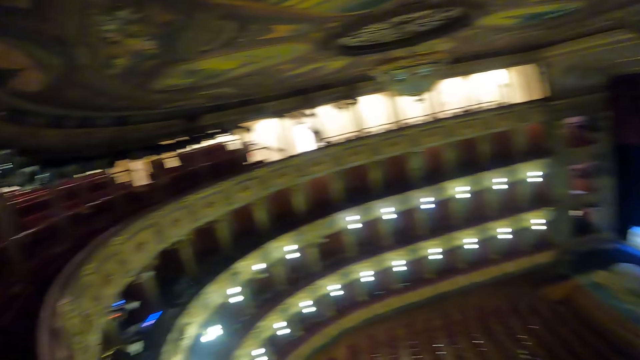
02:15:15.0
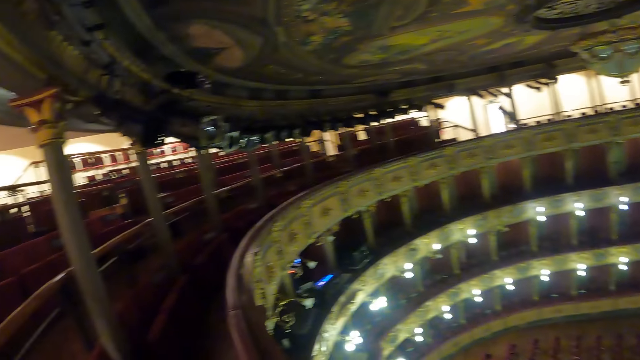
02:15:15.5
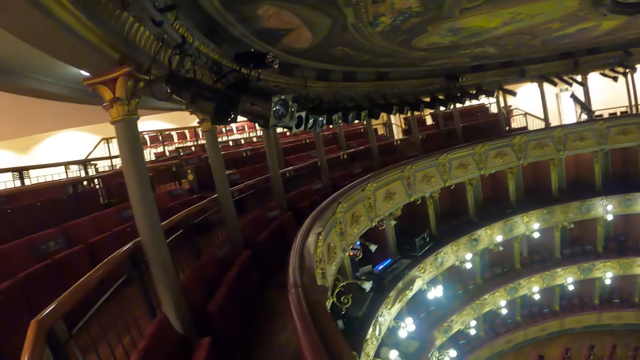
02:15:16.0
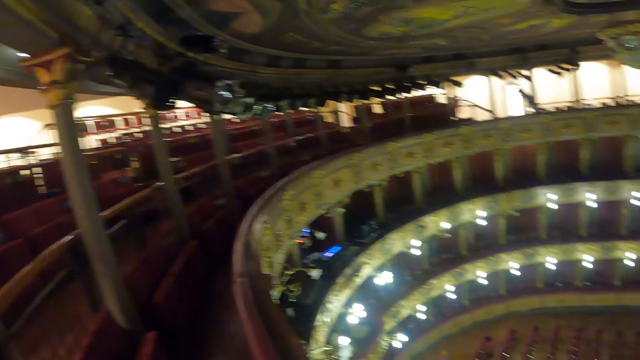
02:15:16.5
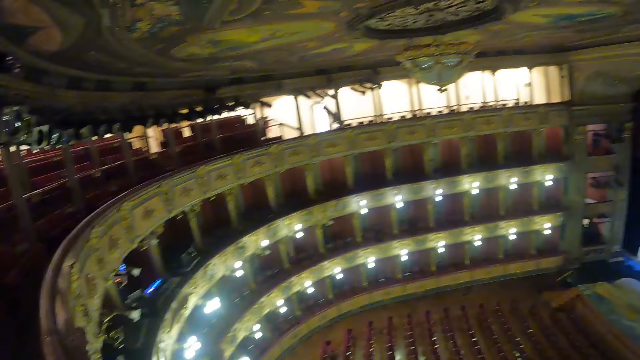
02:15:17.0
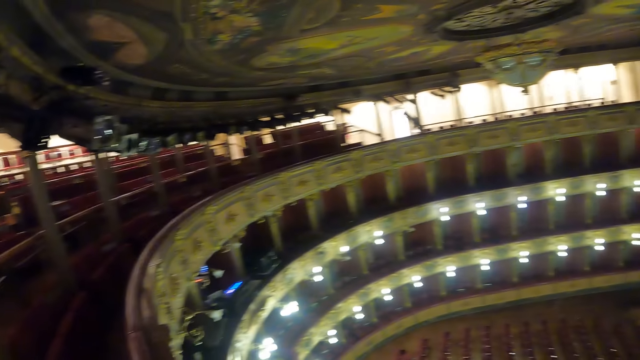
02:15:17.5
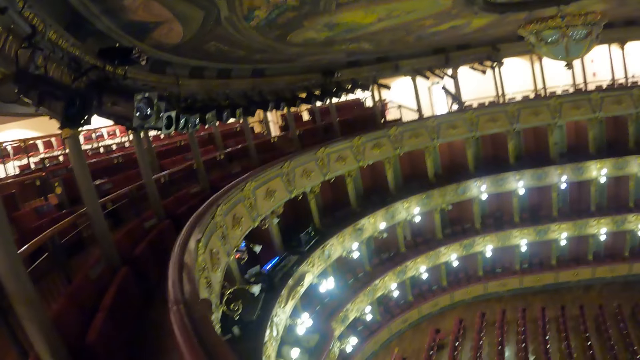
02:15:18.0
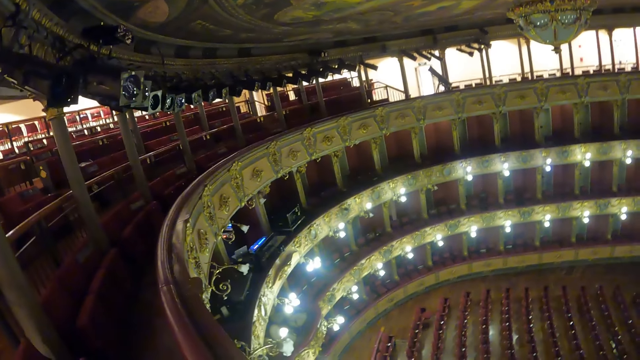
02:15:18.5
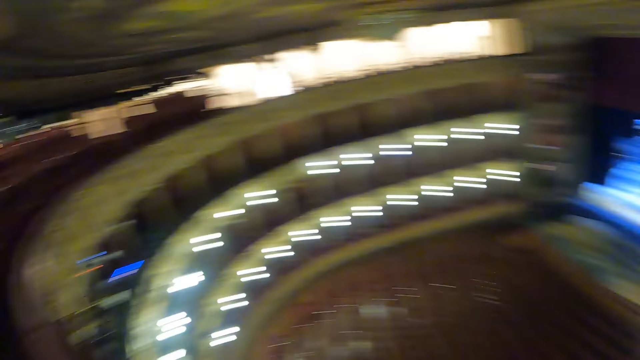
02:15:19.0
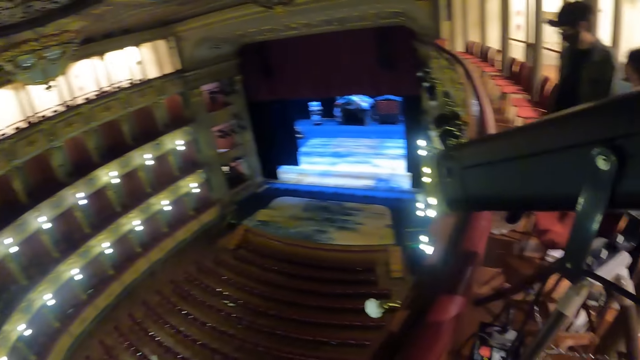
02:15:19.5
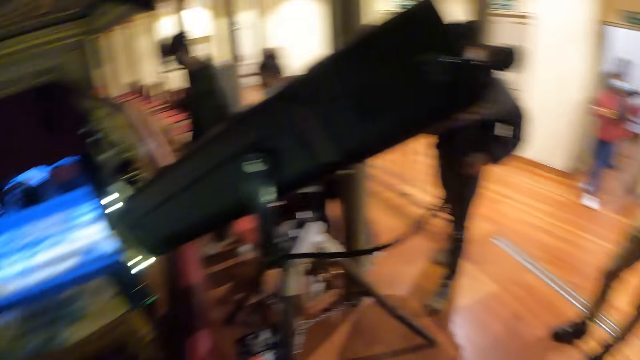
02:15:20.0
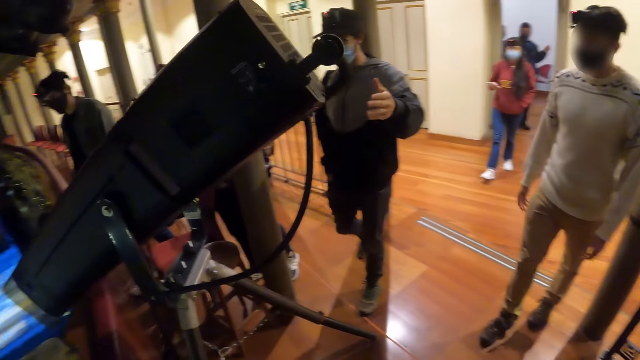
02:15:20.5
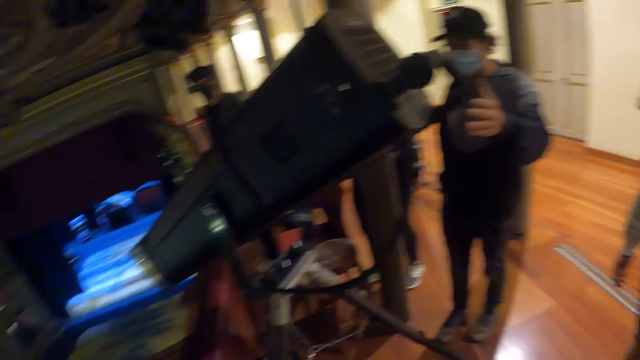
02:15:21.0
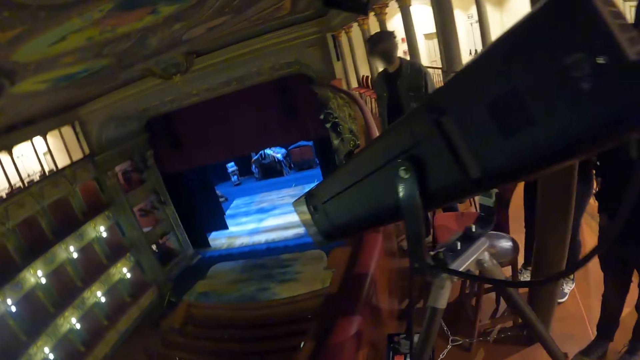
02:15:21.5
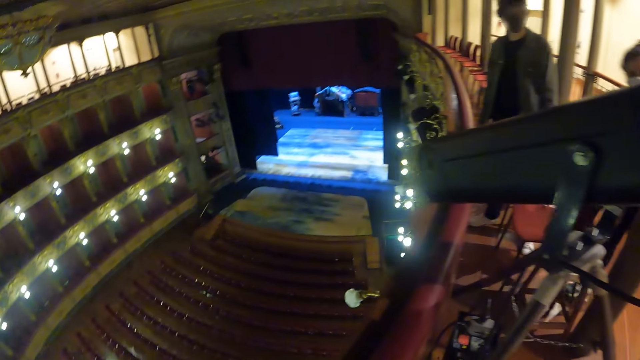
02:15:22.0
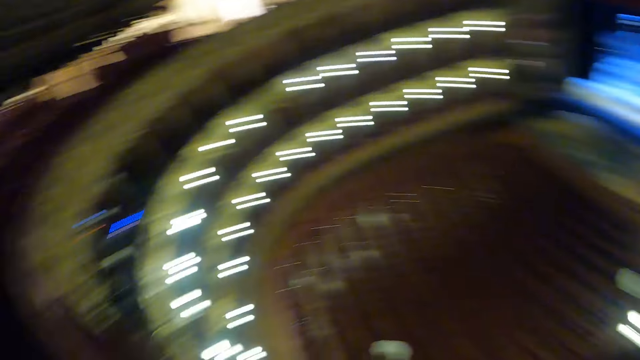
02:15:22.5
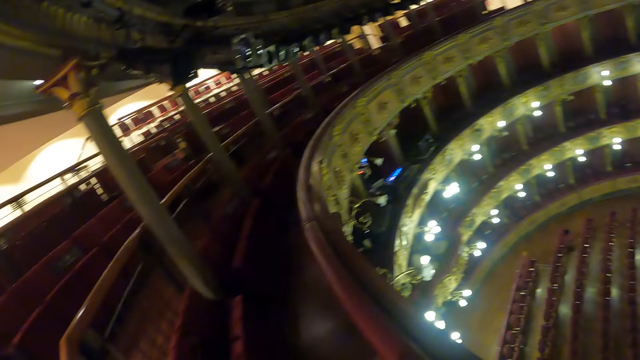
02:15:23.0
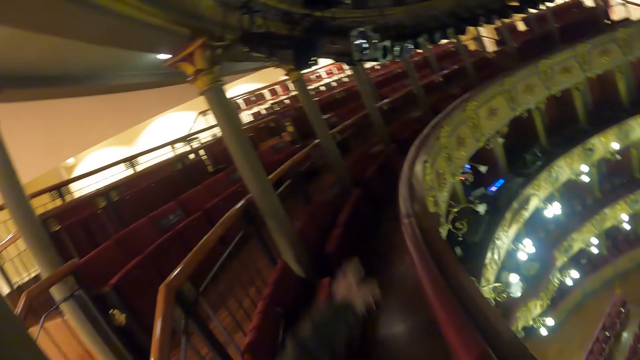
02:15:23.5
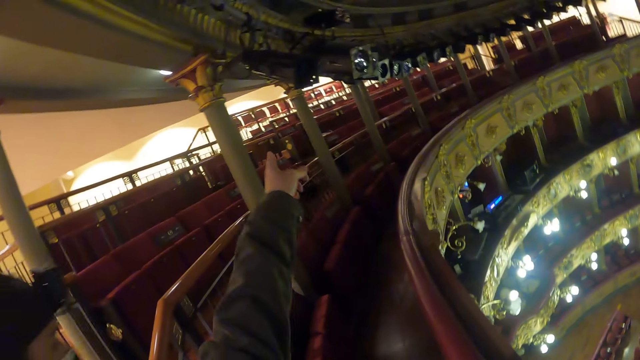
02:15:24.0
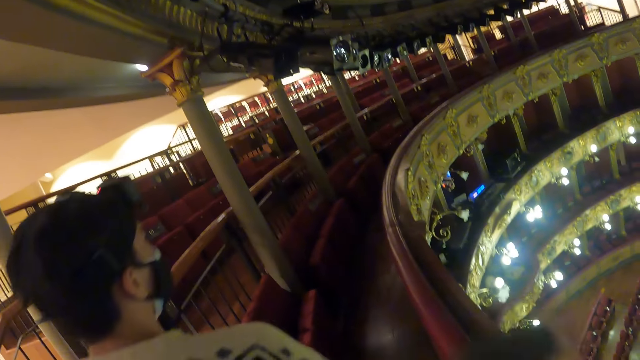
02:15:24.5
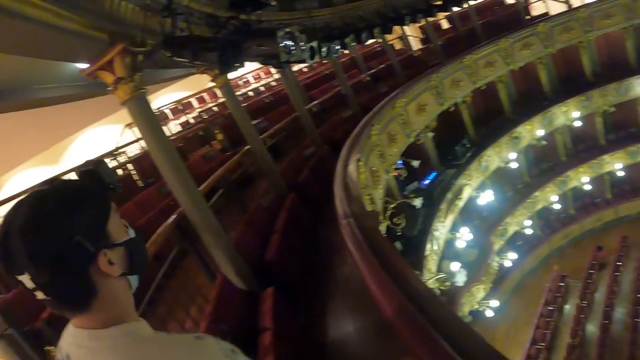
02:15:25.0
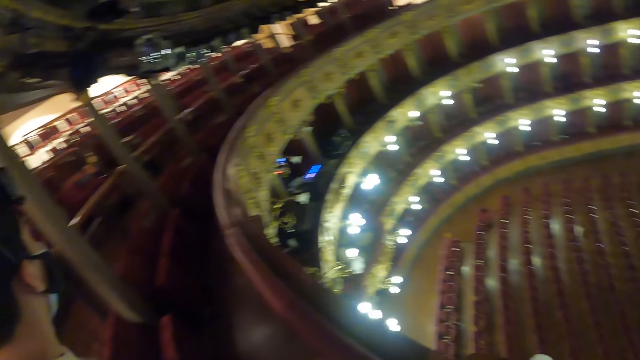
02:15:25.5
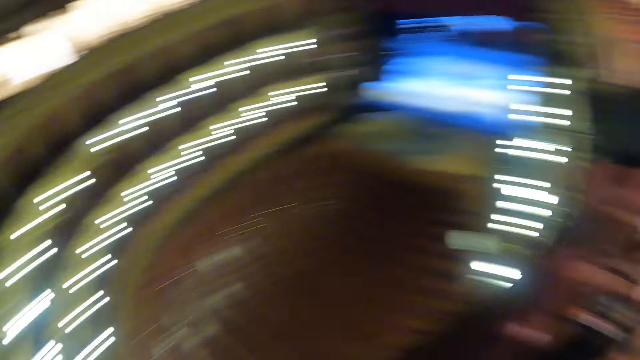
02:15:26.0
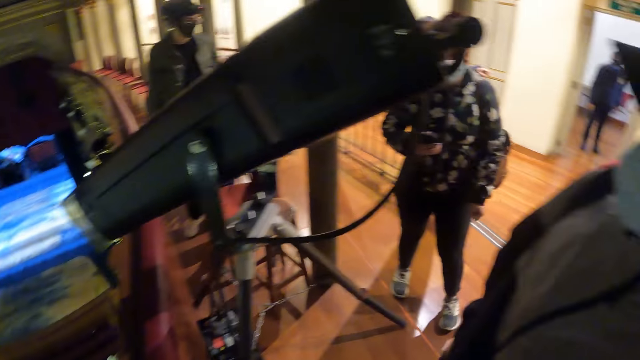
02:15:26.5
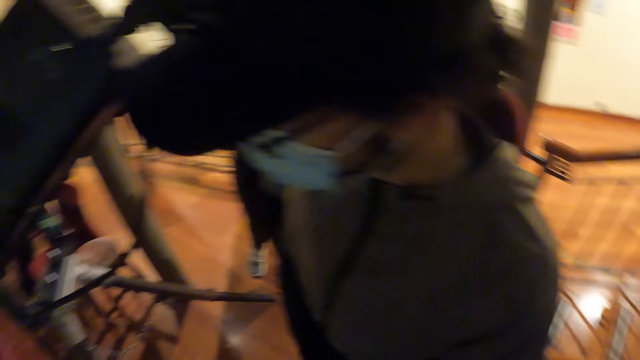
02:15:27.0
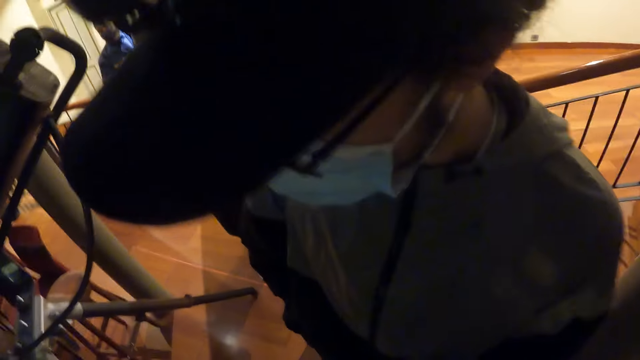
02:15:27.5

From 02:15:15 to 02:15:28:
The camera wearer turns around. He points the hall for a man with his hand. He turns around and looks around.

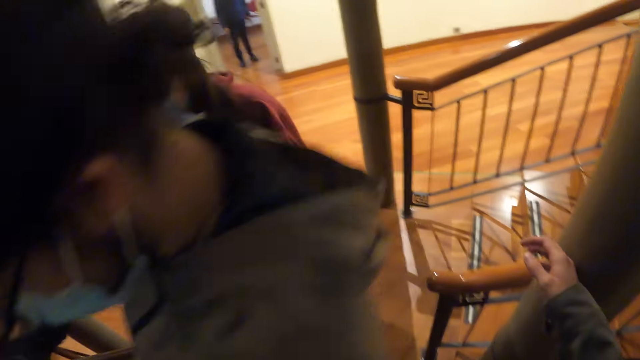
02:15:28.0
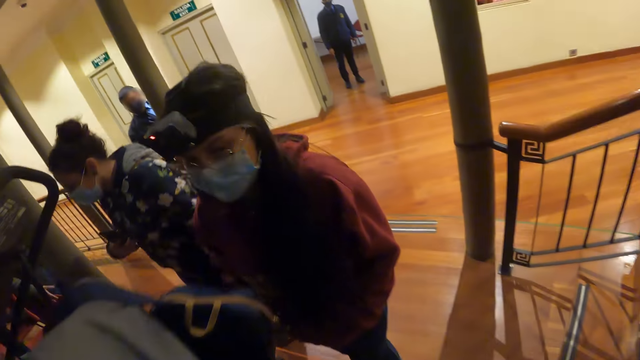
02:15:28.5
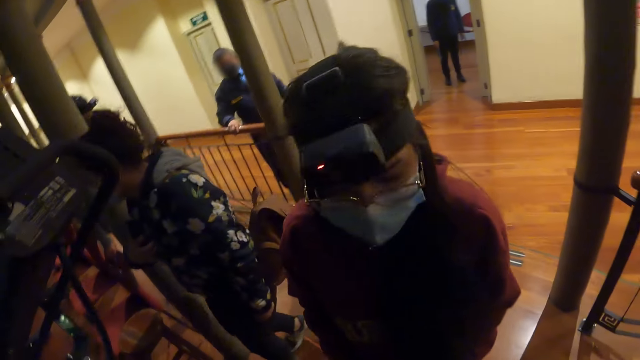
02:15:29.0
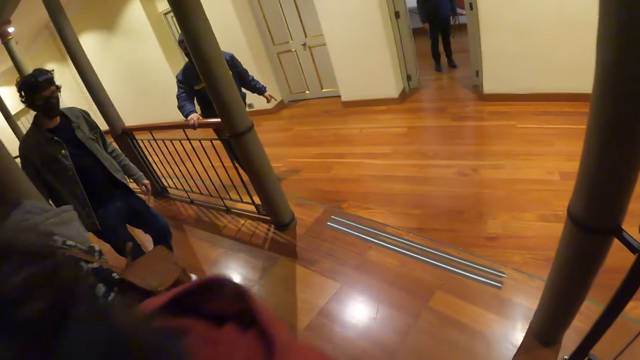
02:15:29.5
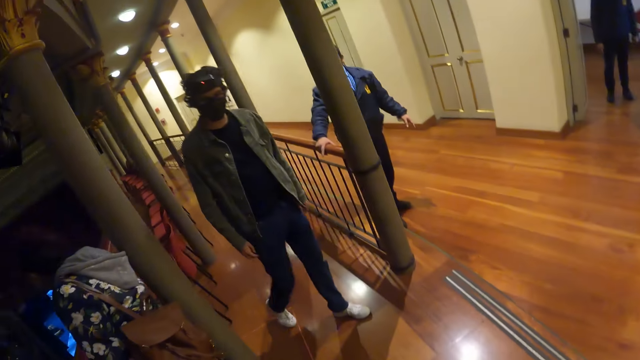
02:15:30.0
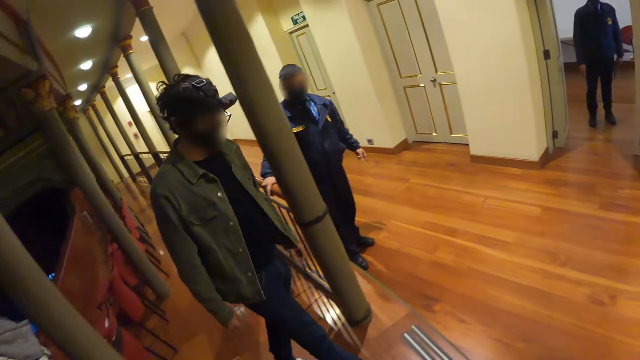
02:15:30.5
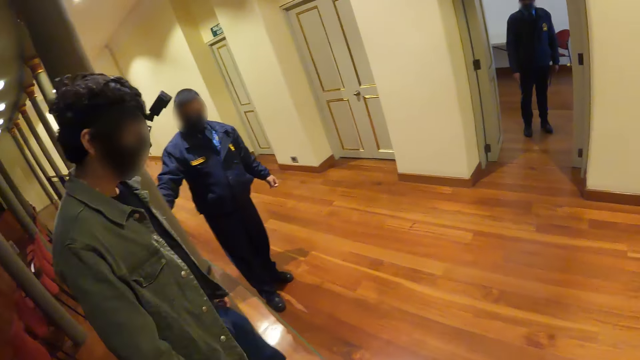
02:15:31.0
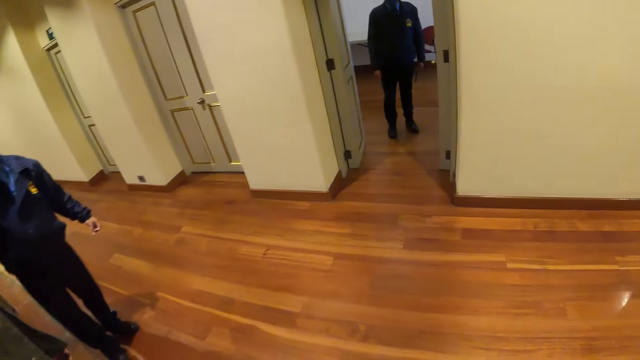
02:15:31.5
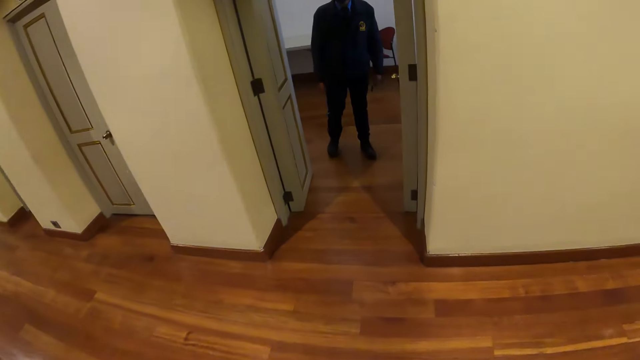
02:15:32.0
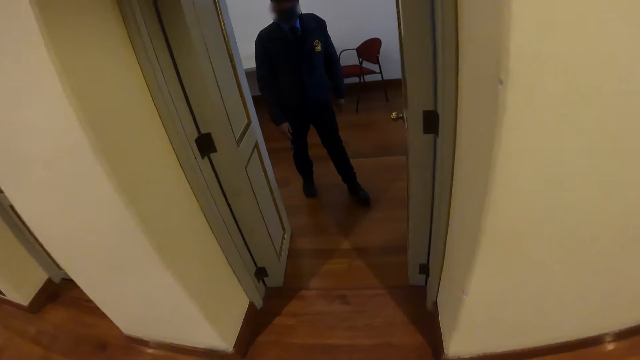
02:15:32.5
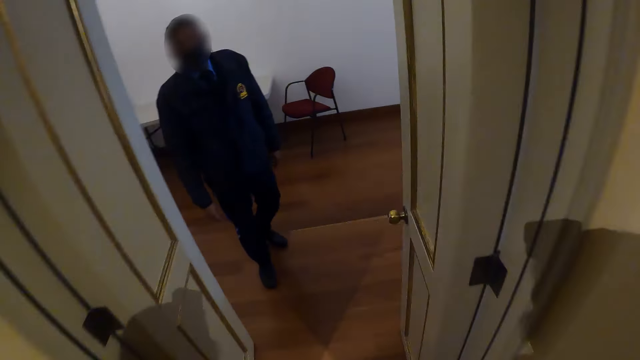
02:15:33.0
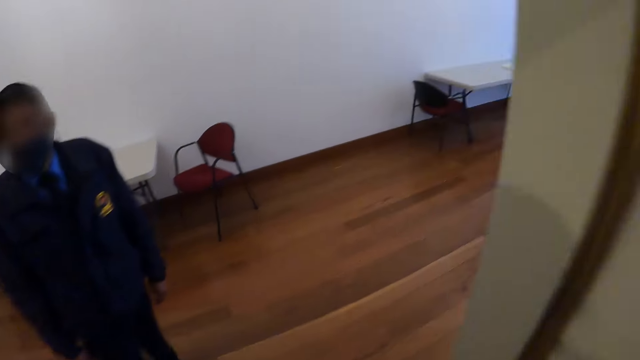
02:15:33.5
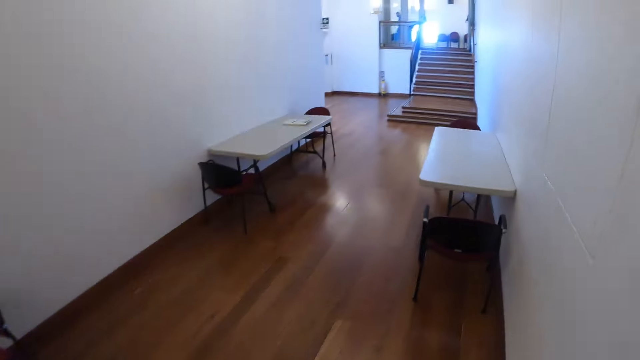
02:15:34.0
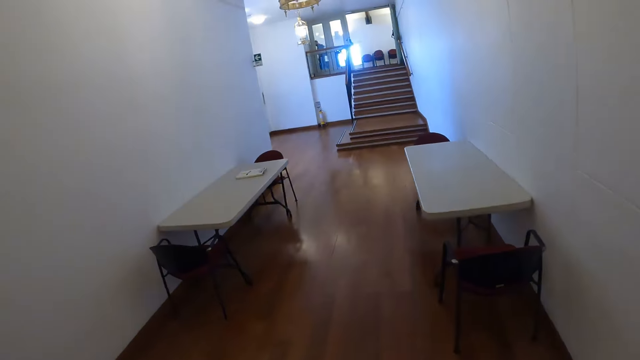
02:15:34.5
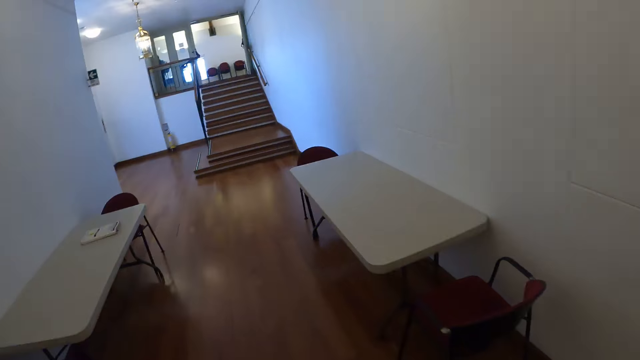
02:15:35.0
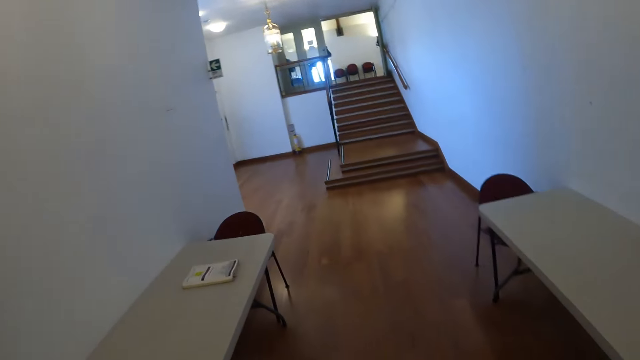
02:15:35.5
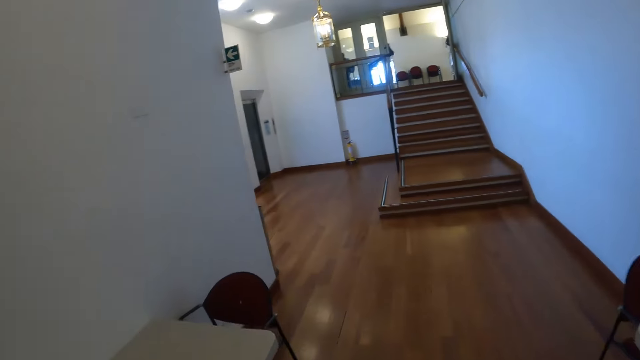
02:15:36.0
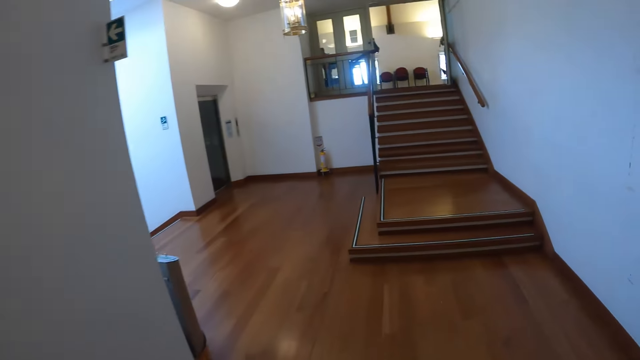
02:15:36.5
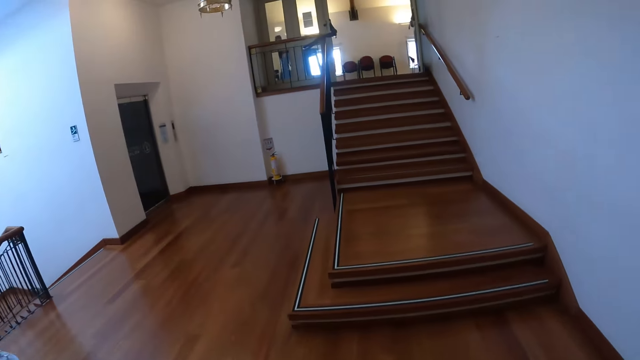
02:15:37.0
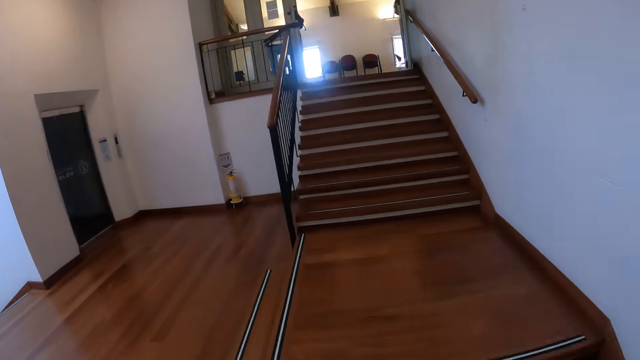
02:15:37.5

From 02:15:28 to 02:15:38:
The camera wearer walks around the building.
